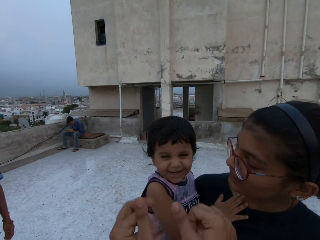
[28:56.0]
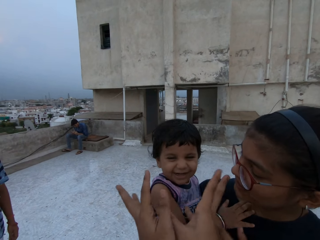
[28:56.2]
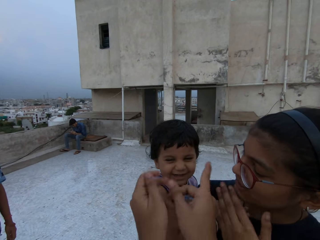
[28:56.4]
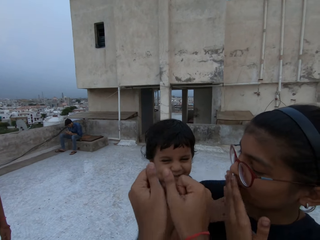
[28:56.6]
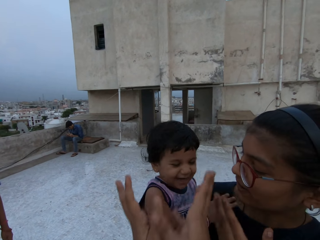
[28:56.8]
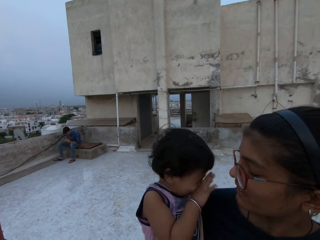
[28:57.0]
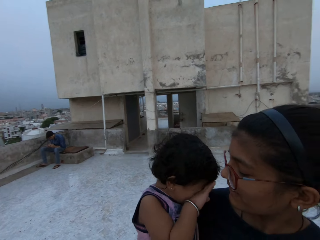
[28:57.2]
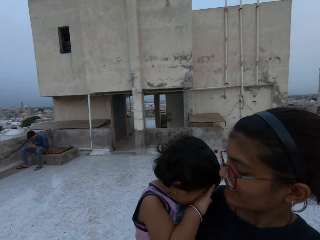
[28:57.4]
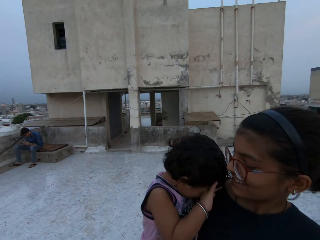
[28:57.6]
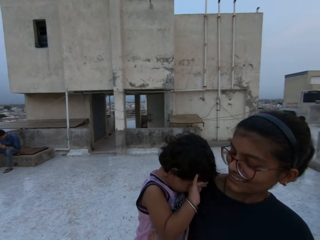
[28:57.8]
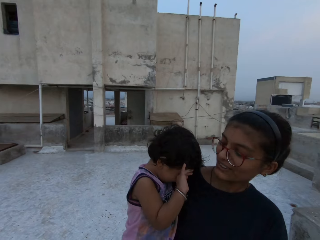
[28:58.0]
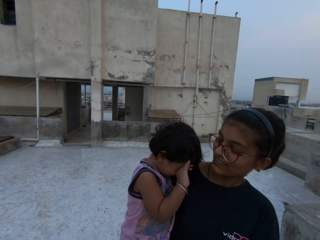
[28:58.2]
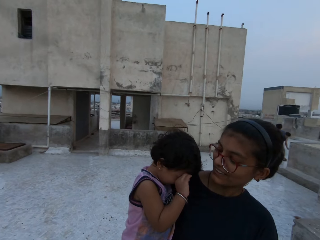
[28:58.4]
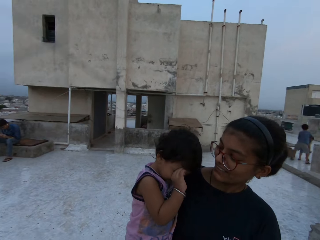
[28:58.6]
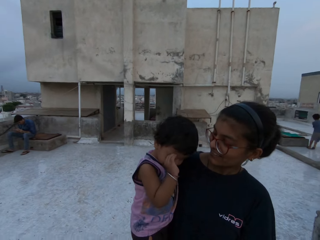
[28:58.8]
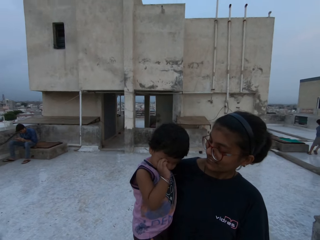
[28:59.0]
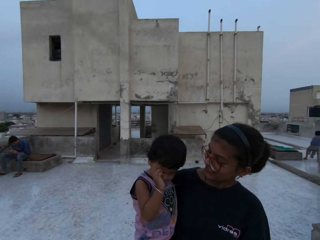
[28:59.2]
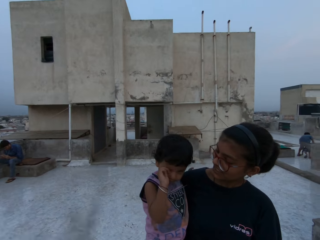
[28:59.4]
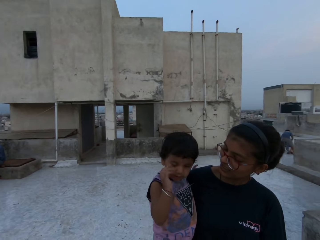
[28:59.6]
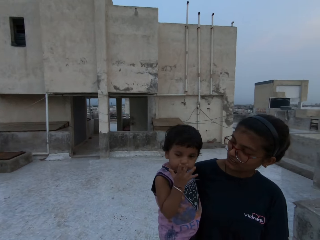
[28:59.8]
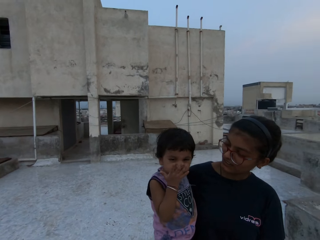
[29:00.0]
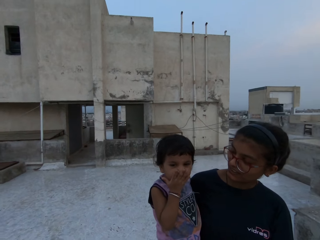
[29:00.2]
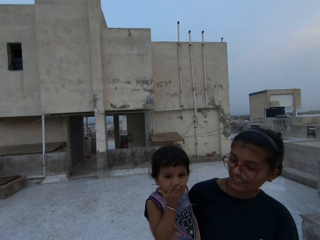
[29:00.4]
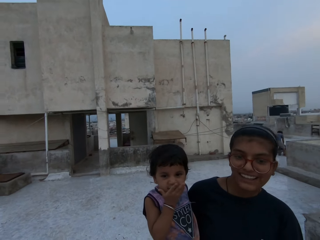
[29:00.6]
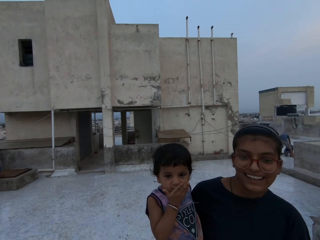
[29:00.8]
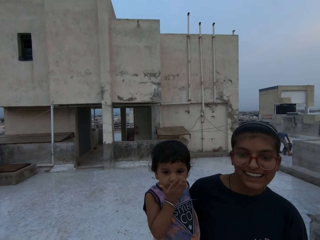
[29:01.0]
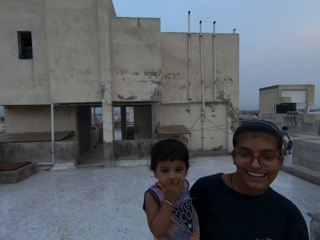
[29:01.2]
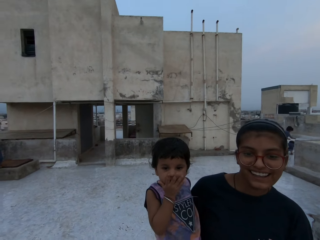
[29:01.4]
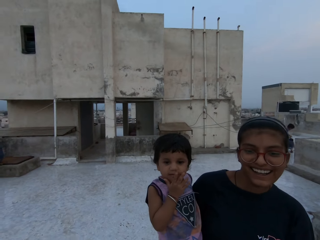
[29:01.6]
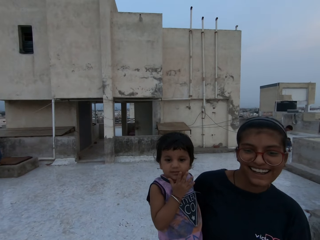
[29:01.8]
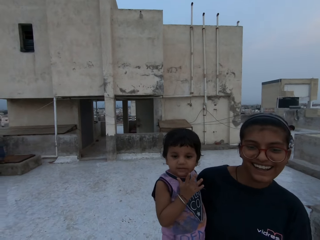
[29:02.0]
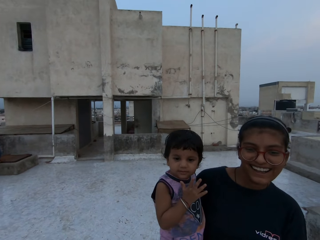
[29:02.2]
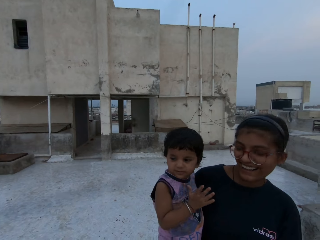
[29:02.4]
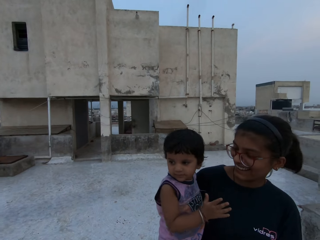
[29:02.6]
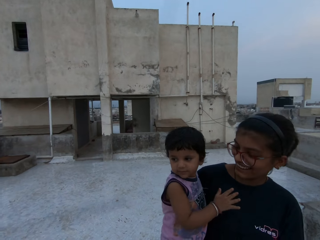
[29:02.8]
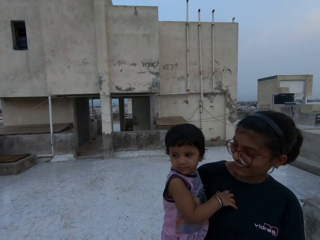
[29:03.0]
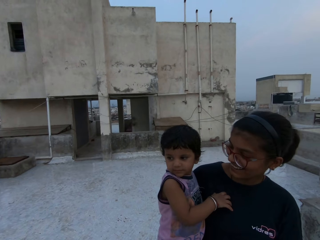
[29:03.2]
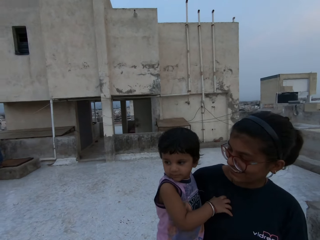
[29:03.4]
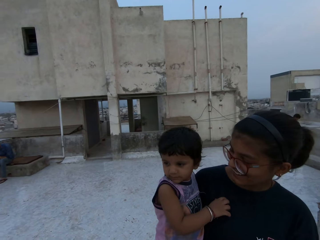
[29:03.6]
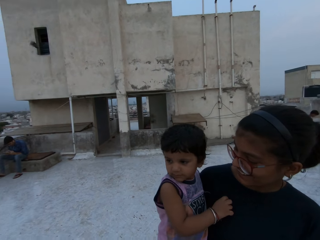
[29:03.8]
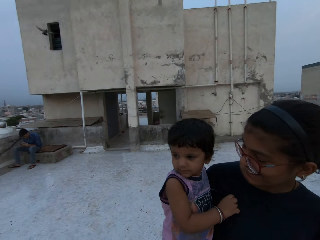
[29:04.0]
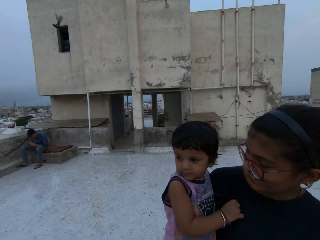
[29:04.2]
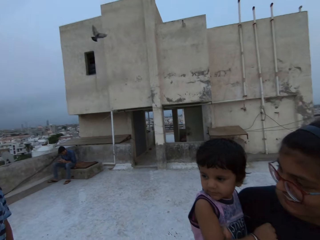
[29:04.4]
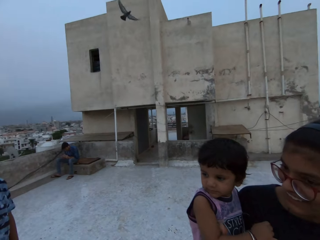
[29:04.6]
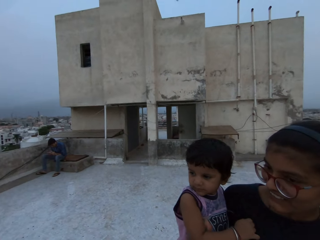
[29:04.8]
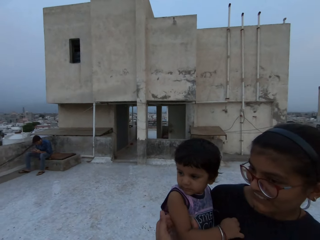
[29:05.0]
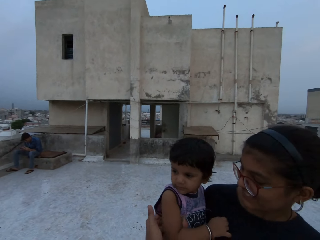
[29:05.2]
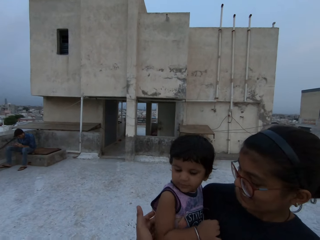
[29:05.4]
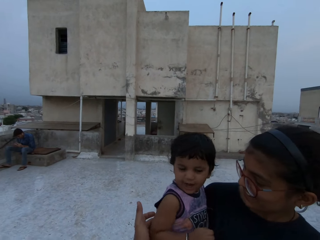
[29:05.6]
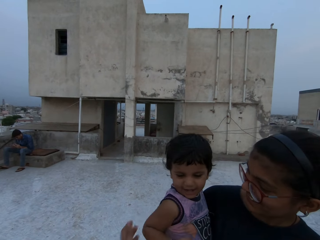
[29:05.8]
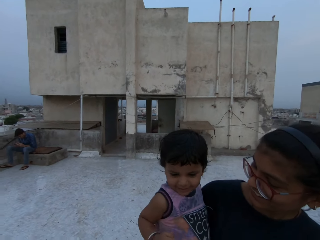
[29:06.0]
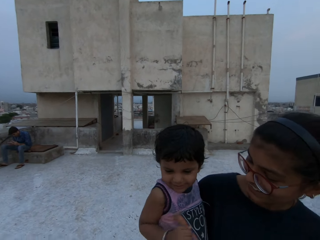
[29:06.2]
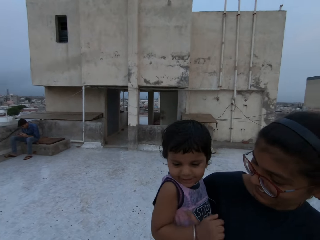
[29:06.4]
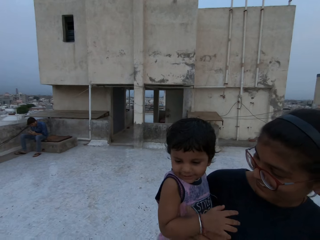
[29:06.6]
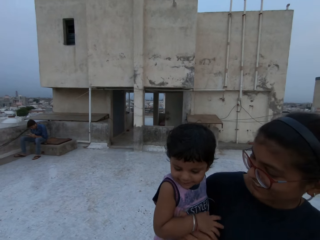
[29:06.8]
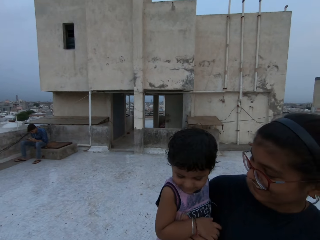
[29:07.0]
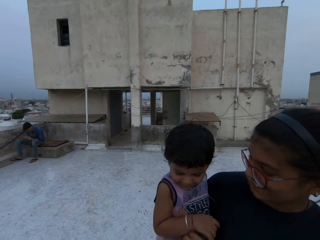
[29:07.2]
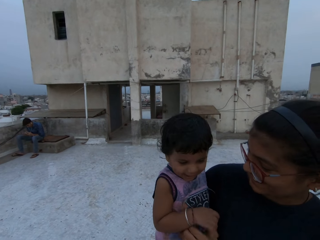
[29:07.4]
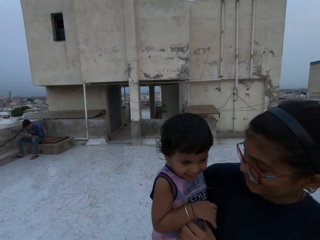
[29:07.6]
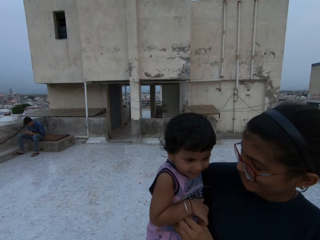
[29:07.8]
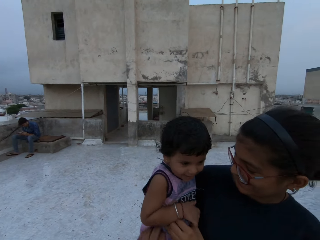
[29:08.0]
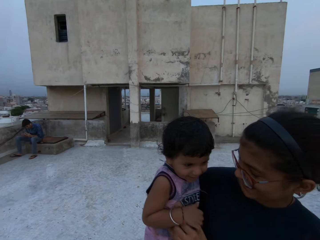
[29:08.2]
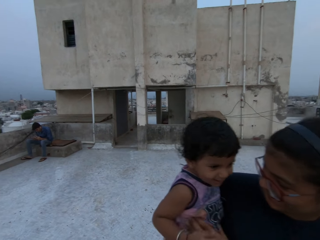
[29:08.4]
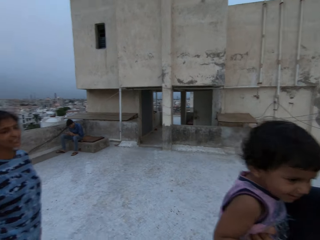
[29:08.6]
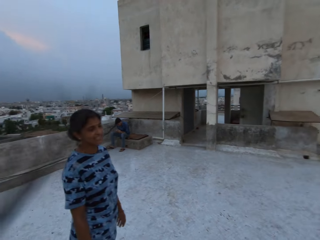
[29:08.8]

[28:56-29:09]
The boy touches his face with his right hand. The boy touches the woman's top with his right hand. The camera wearer touches the boy with his left hand.

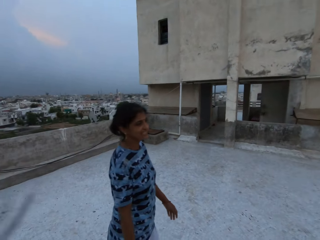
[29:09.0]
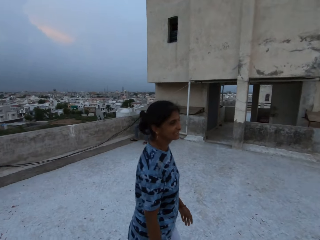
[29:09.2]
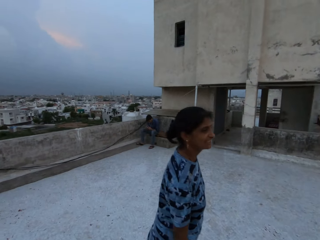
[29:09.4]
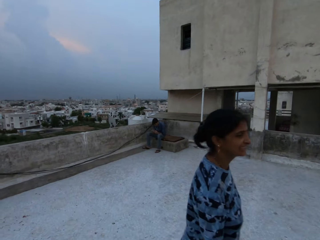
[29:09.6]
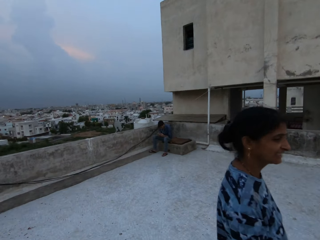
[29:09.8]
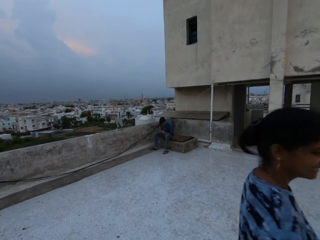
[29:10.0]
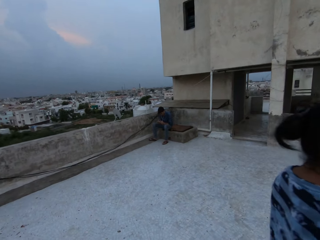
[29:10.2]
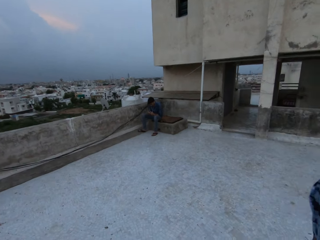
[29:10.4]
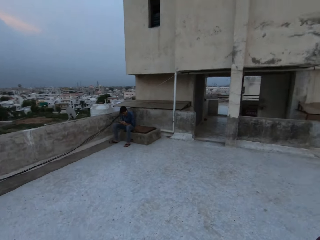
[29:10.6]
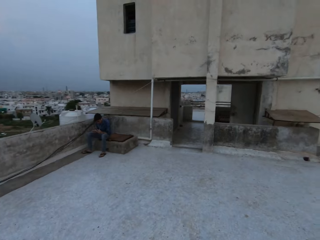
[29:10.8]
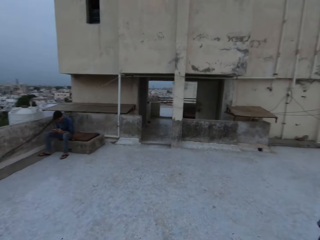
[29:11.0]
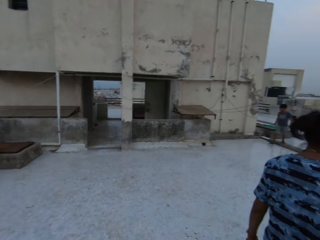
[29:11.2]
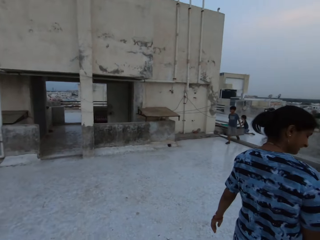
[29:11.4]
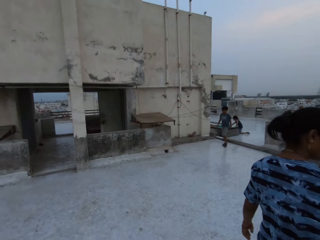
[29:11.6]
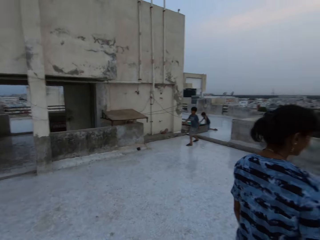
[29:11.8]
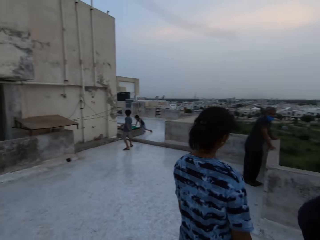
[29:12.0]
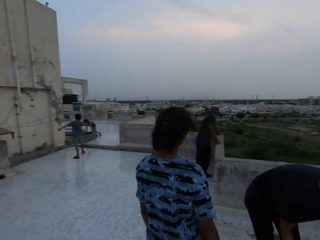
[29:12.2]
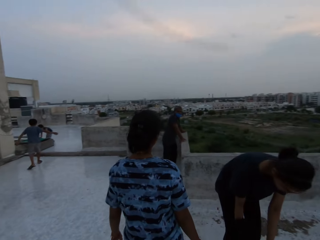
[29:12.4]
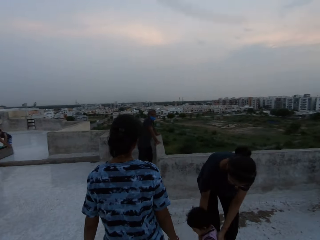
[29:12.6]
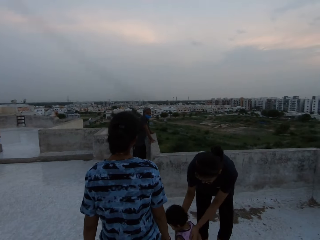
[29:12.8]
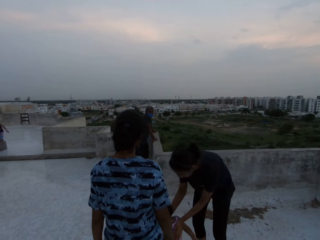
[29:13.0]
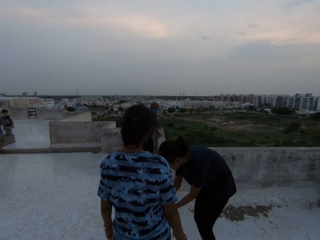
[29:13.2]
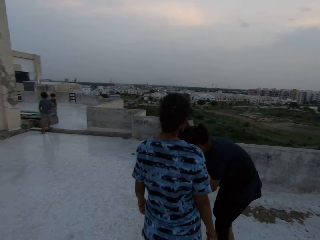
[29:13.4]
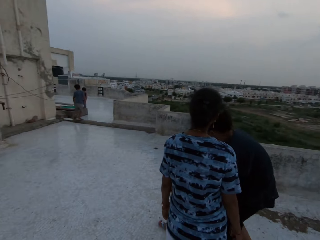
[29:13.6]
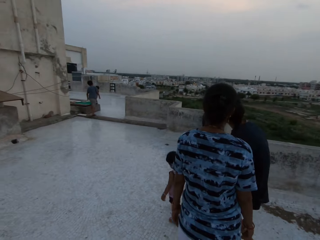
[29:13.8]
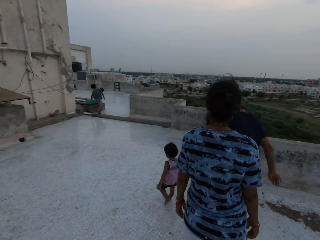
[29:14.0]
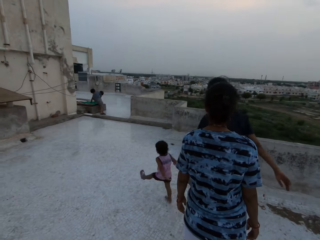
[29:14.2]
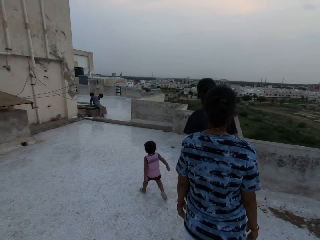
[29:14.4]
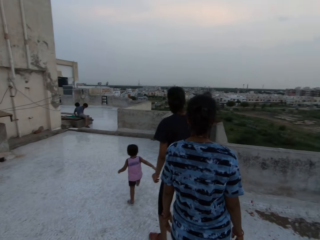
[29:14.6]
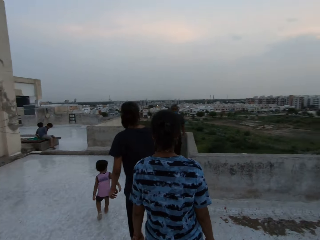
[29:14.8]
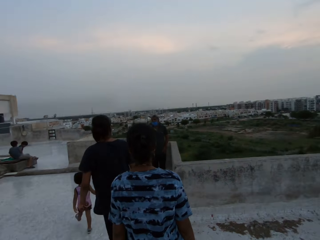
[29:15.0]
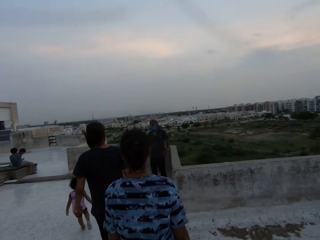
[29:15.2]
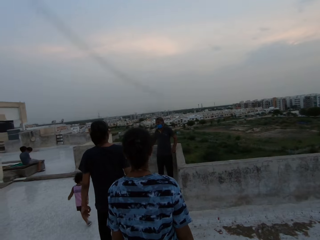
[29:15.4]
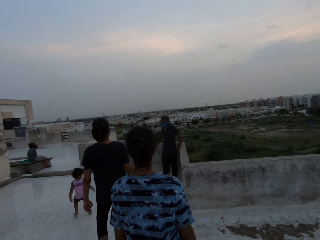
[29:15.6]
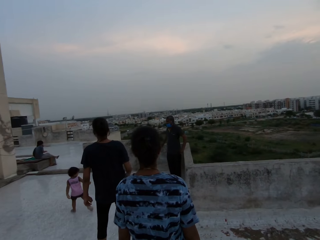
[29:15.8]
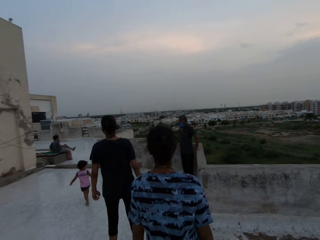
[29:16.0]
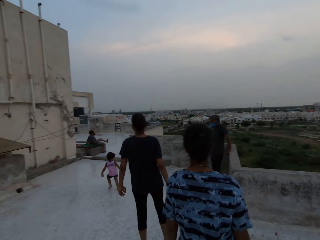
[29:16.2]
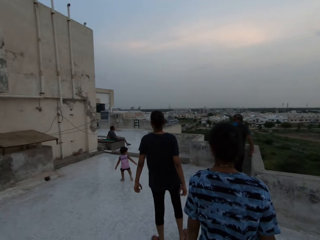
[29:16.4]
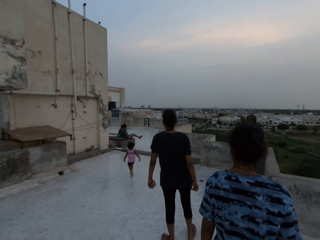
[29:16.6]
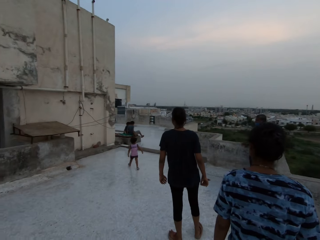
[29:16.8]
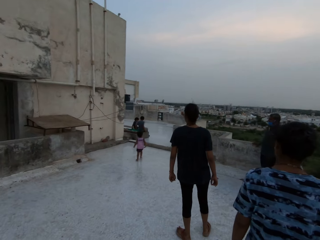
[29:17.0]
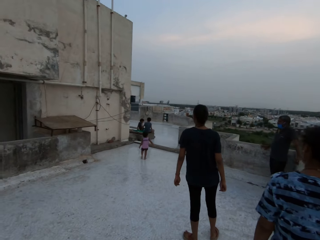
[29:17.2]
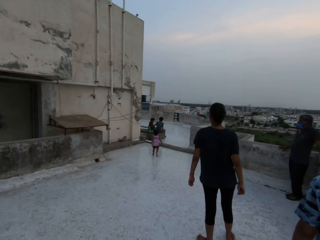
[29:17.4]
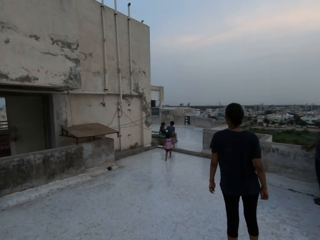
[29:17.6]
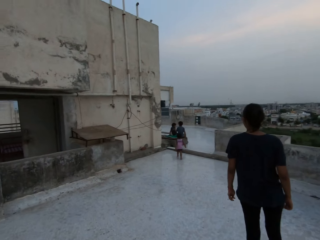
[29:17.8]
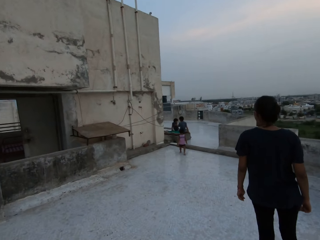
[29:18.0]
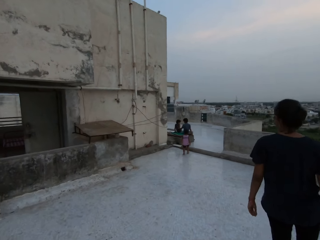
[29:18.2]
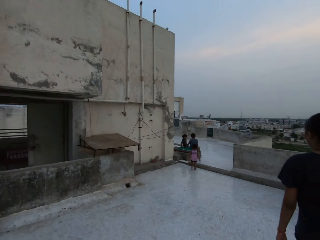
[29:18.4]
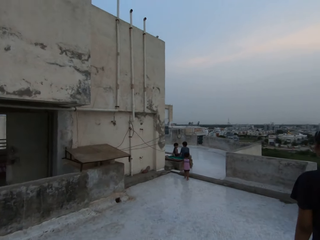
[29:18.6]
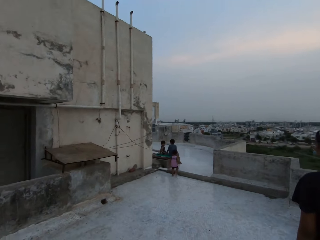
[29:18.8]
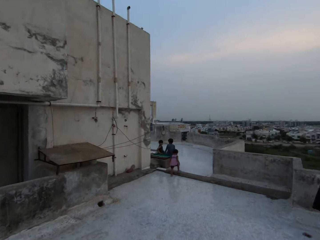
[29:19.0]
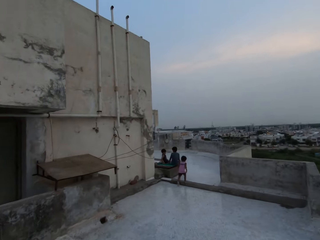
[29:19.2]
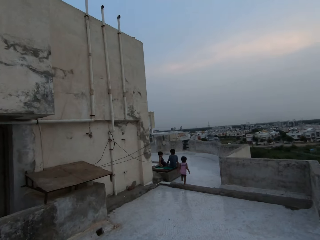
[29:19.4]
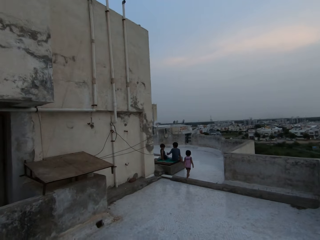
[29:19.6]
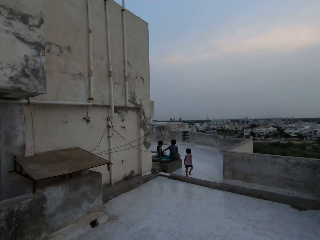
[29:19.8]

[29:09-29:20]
The camera wearer walks in the area. The woman drops the boy on the floor of the terrace.
